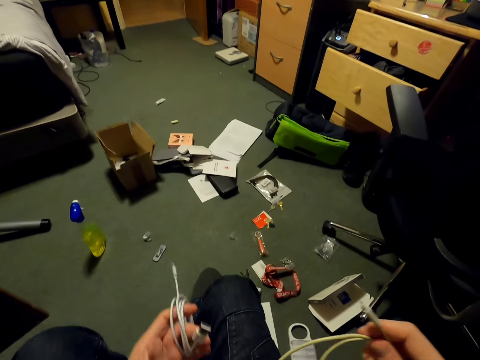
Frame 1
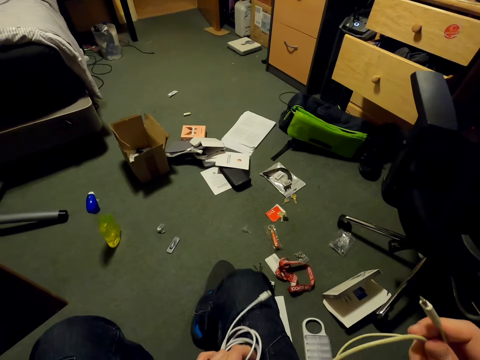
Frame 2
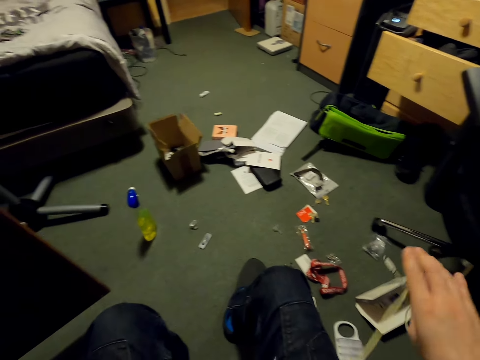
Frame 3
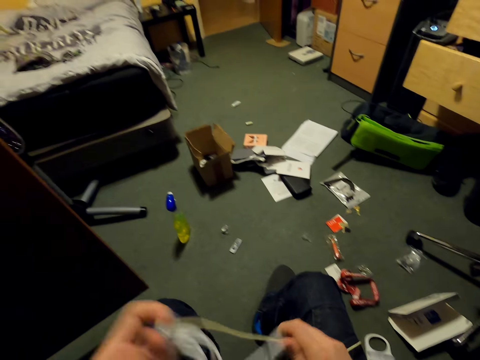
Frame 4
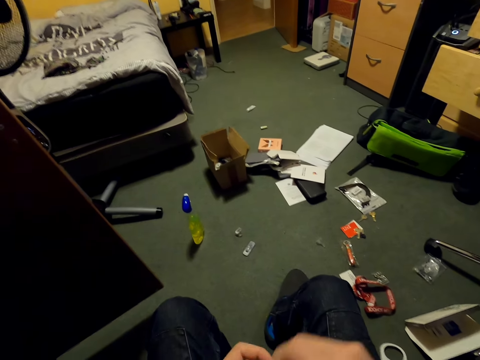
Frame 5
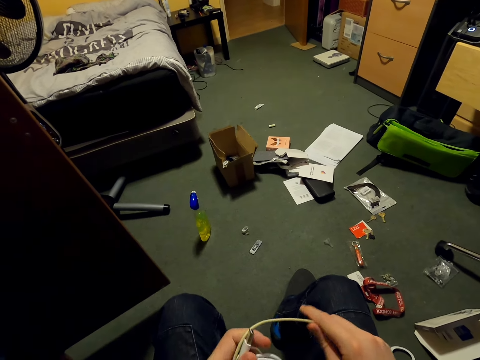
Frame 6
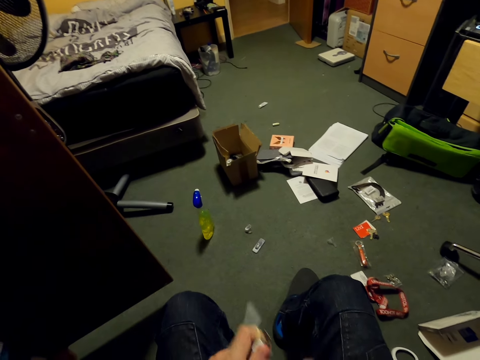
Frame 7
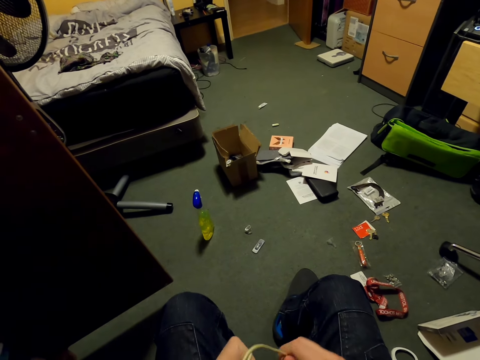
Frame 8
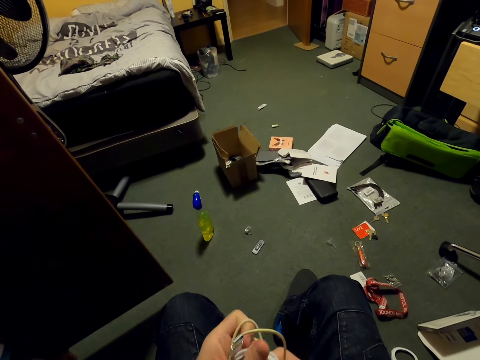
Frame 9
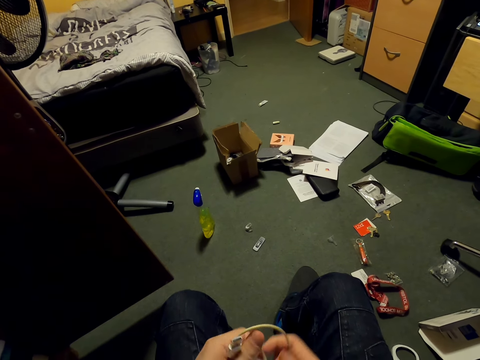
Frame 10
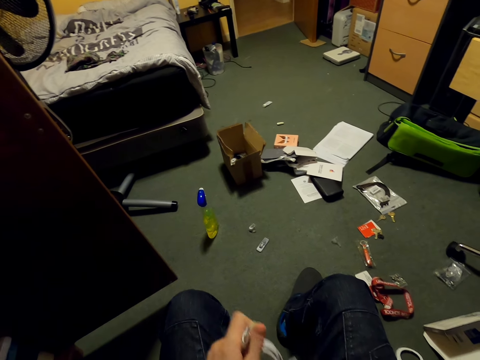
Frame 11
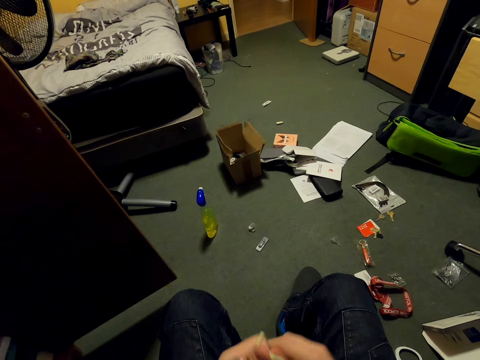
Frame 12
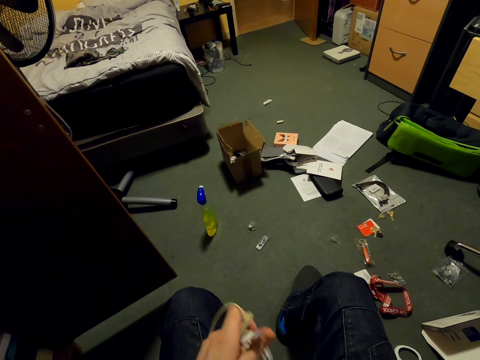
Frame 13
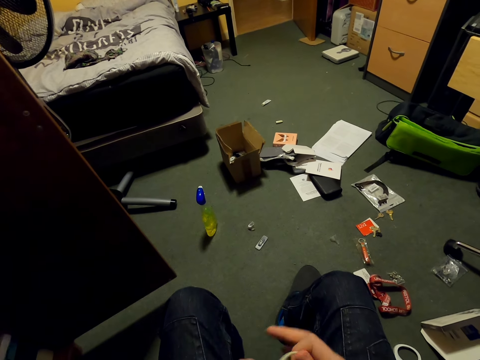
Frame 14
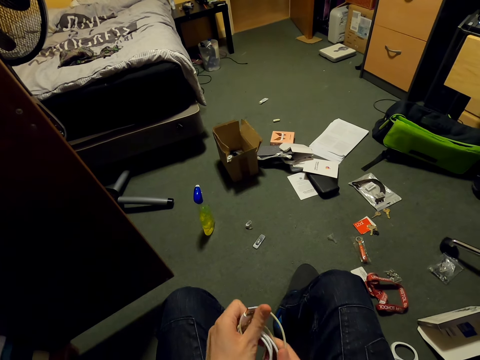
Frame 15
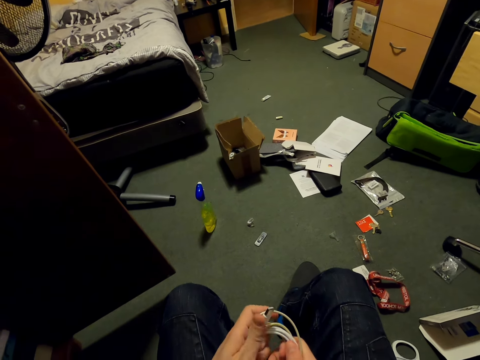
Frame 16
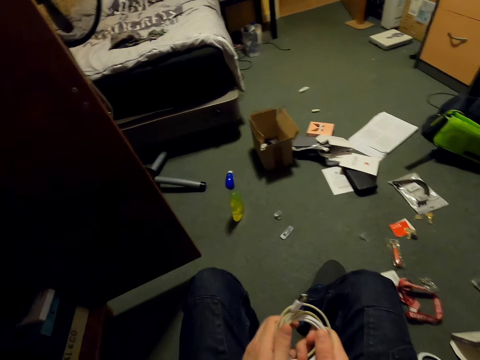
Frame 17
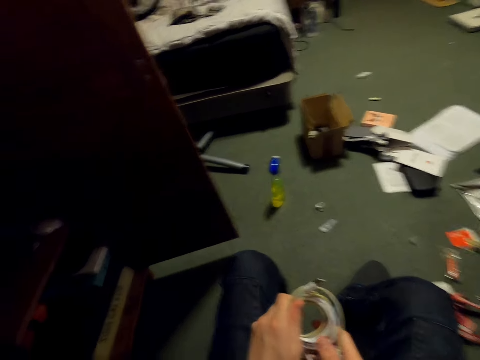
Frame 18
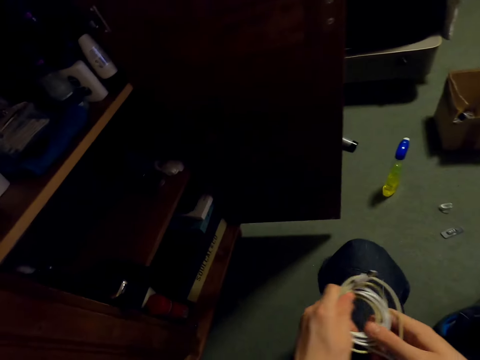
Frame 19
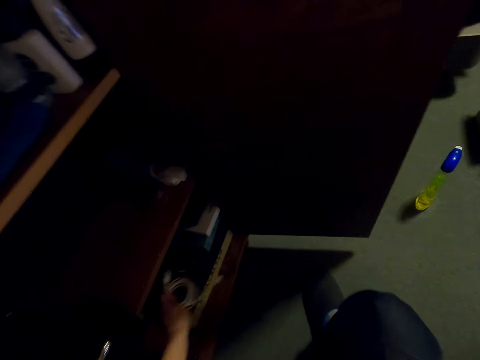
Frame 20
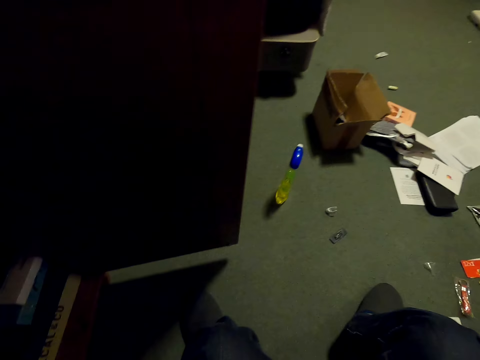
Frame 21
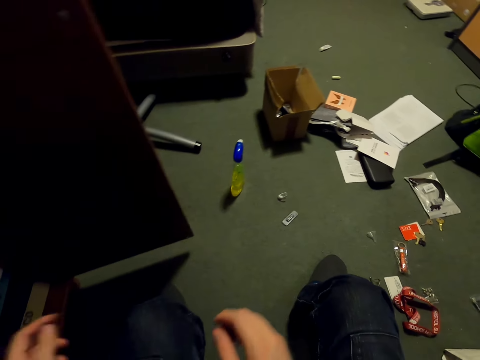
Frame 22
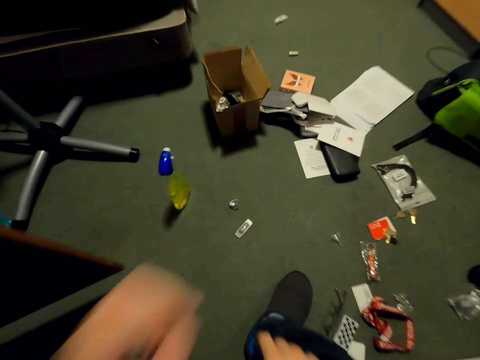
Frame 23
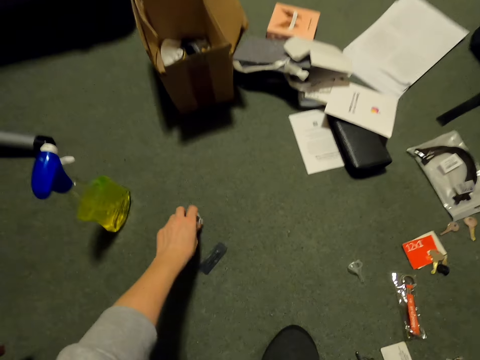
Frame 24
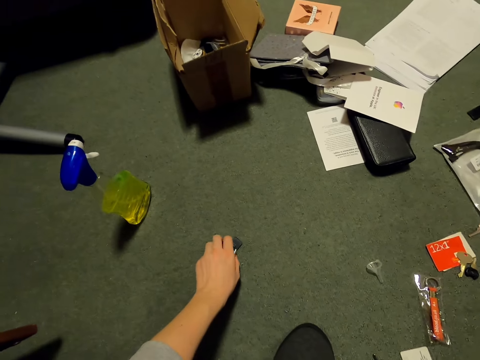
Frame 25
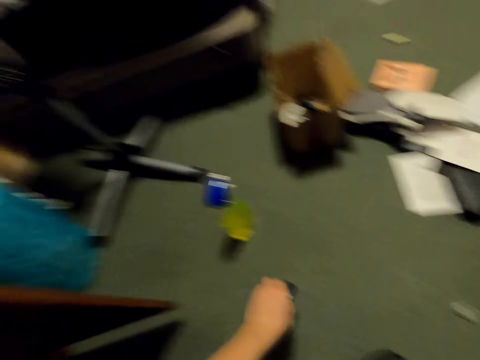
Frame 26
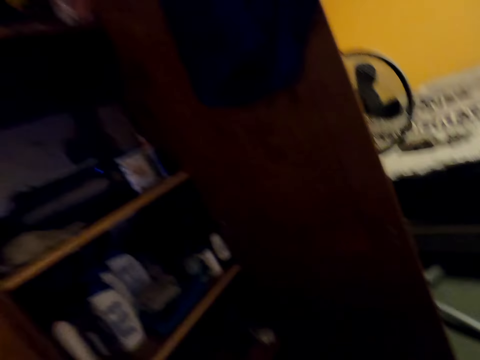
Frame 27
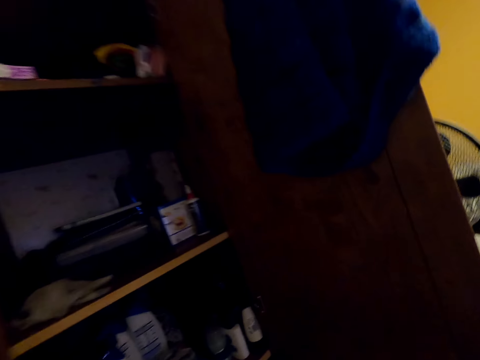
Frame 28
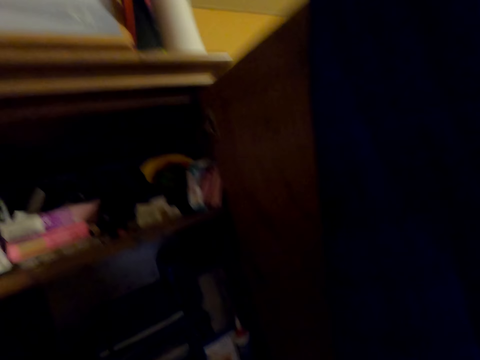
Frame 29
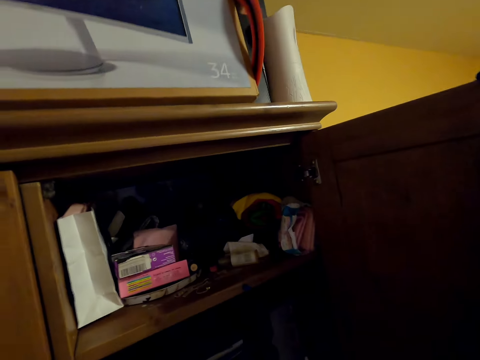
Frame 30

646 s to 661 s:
The camera wearer folds the cable with both hands. They place the cable in the cupboard. They pick something from the floor.

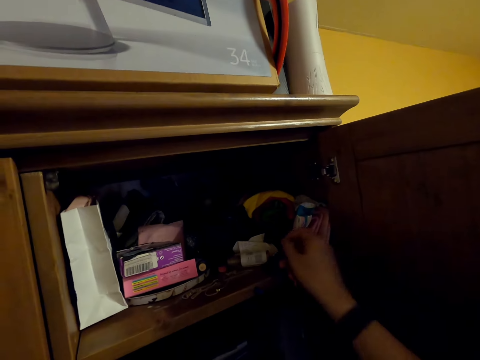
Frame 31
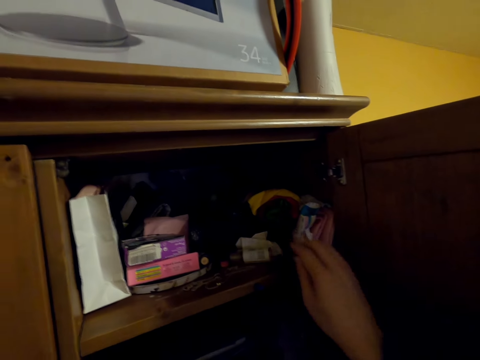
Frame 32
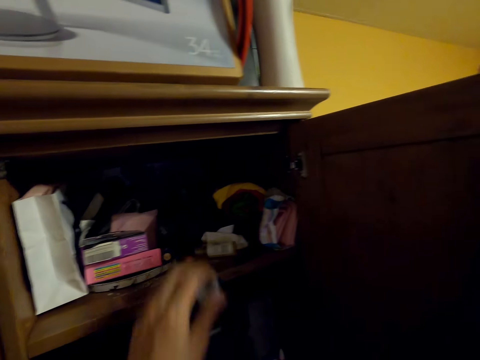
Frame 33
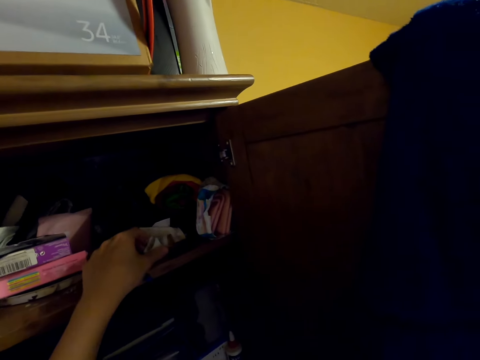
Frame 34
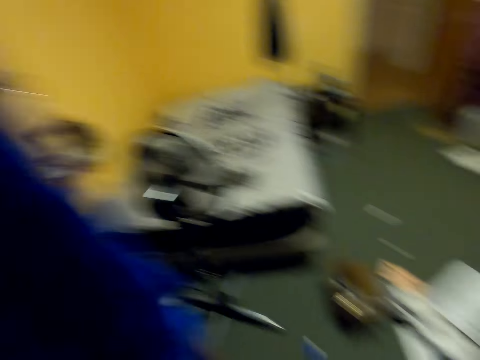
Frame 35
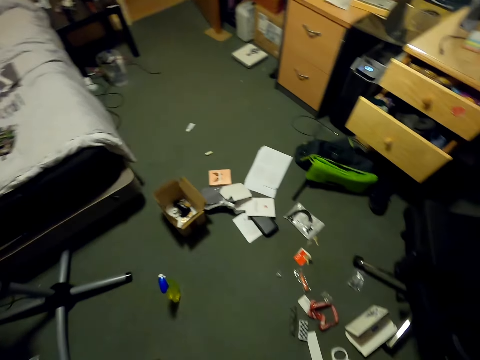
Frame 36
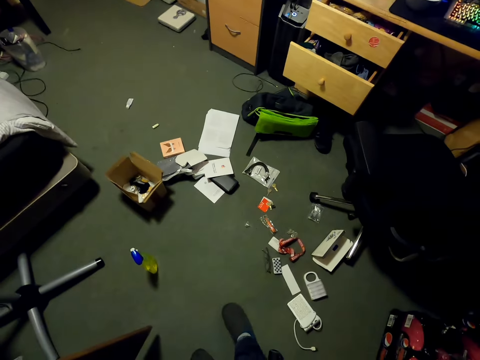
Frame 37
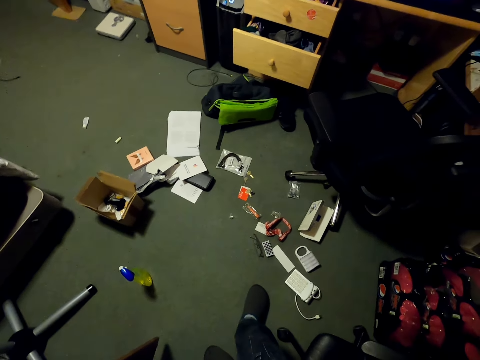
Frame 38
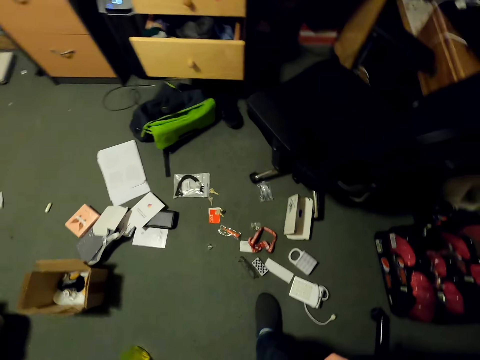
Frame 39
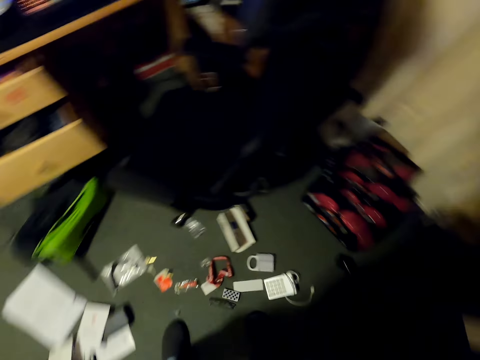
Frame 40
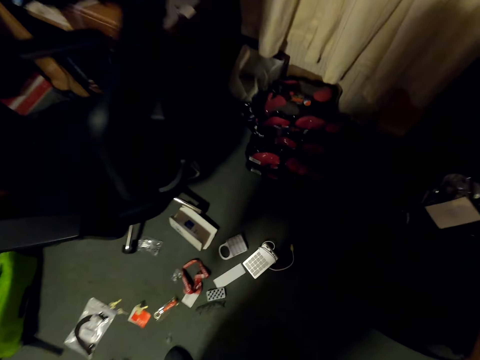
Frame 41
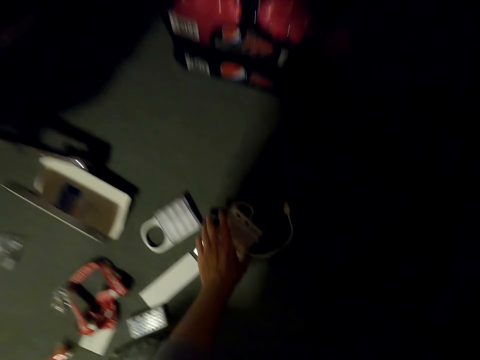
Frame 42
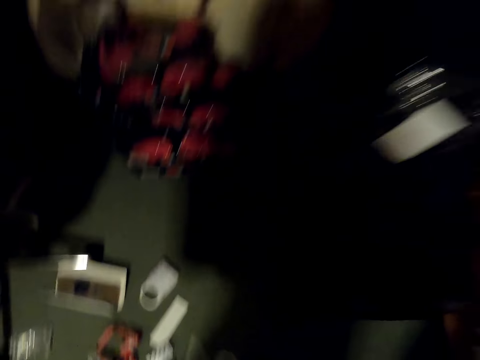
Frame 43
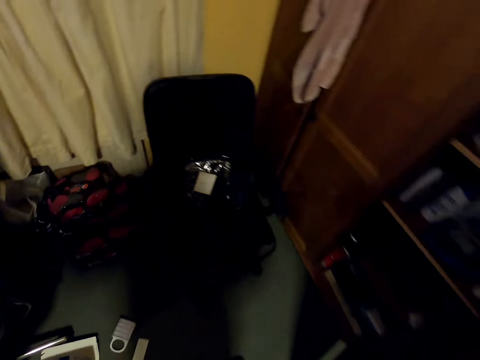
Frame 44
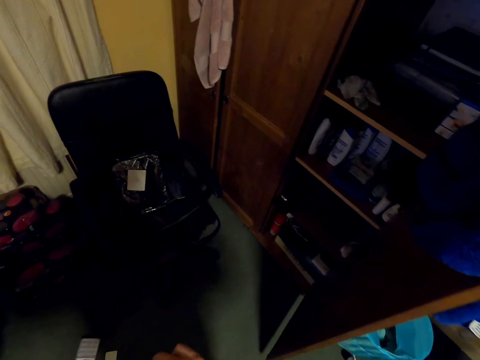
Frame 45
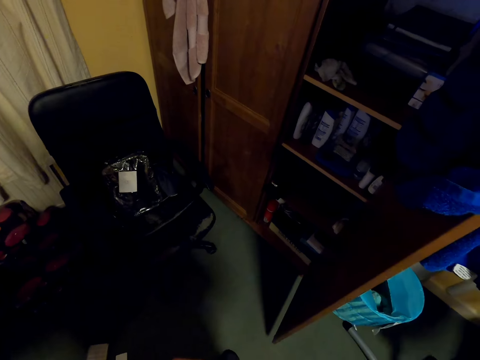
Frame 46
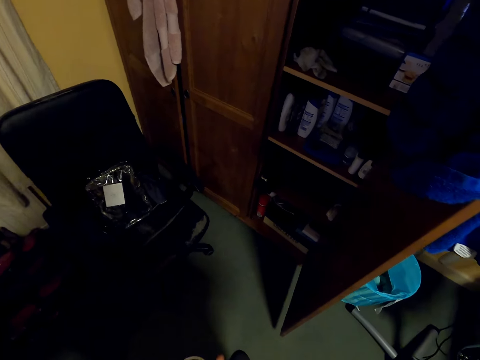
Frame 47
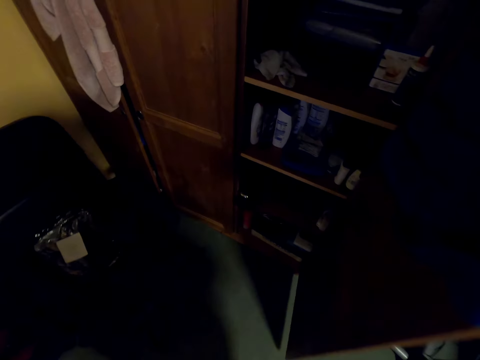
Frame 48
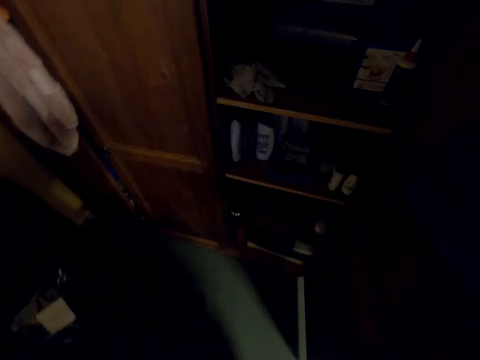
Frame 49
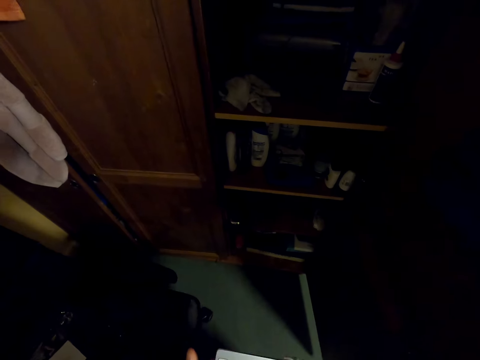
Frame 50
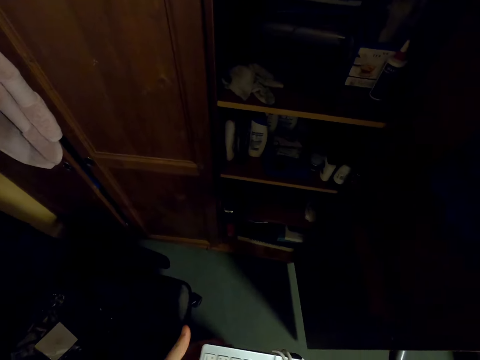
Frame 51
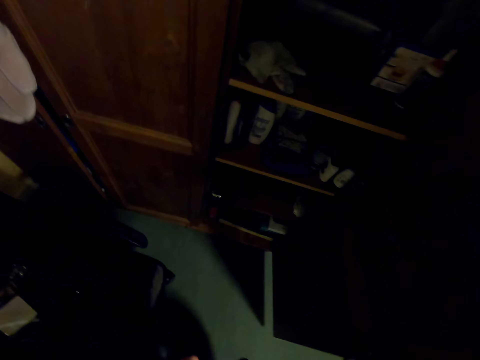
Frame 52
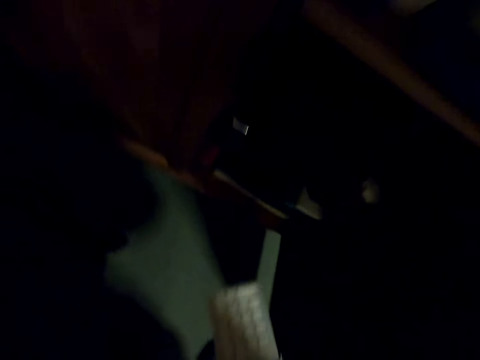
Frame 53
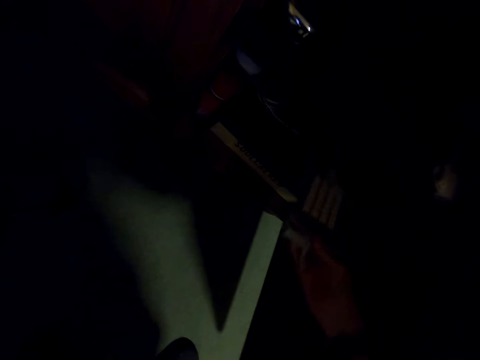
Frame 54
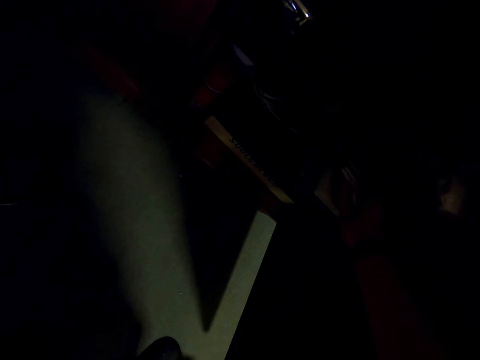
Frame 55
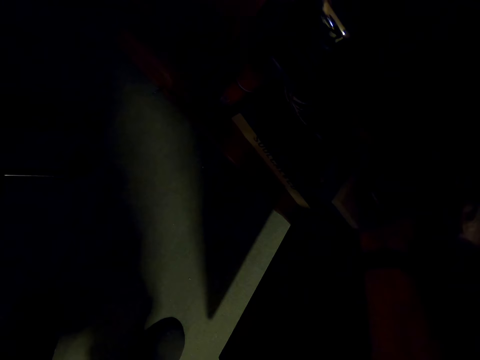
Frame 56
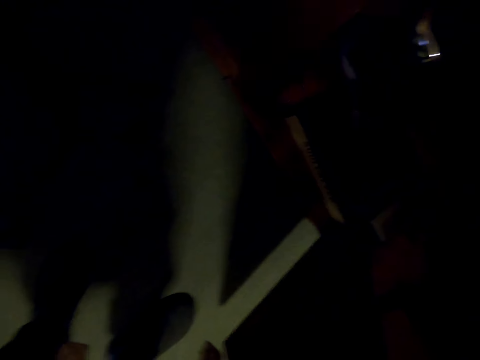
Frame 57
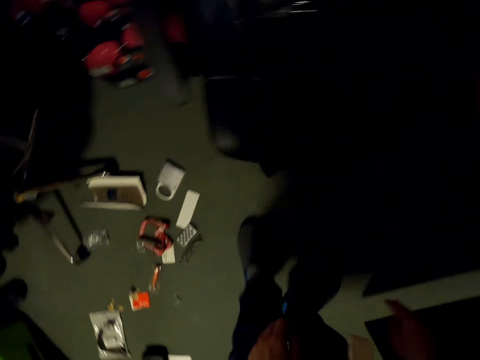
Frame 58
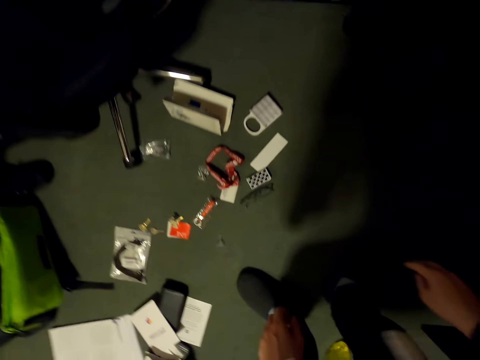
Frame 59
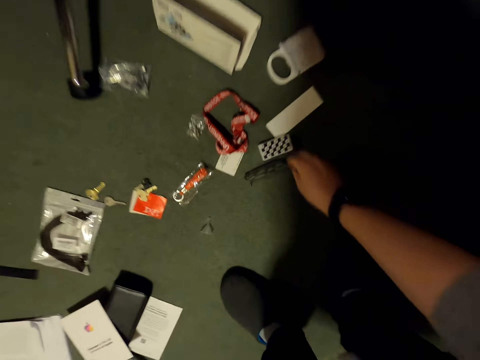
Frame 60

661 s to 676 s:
The camera wearer places something in the cupboard. They move around. They pick a power bank from the floor. They place the power bank in the cupboard.
